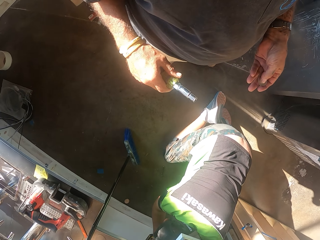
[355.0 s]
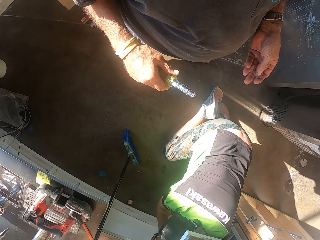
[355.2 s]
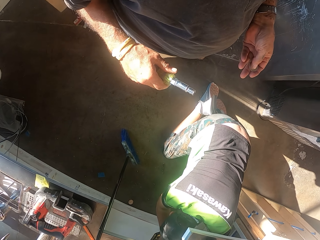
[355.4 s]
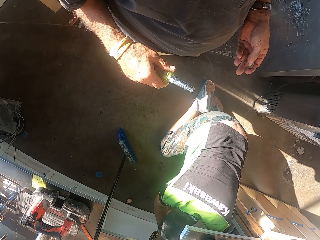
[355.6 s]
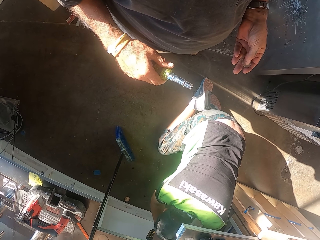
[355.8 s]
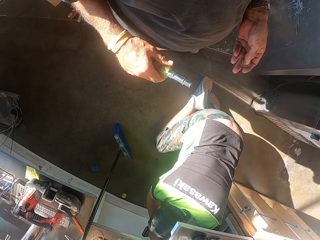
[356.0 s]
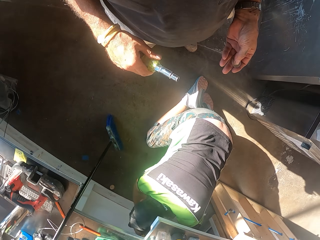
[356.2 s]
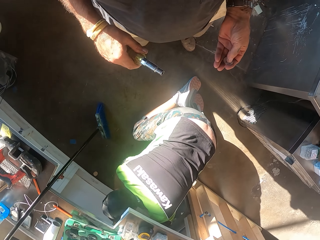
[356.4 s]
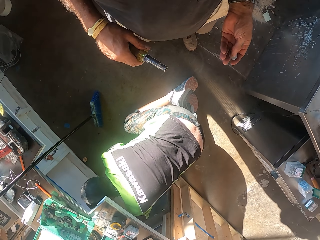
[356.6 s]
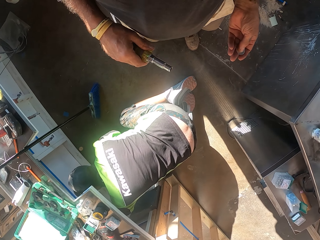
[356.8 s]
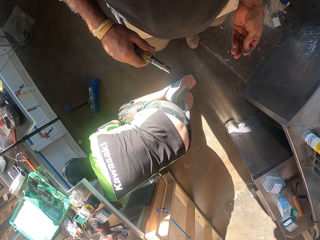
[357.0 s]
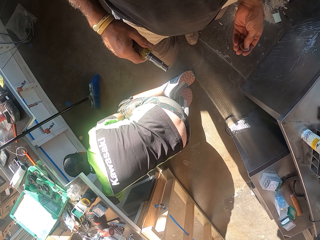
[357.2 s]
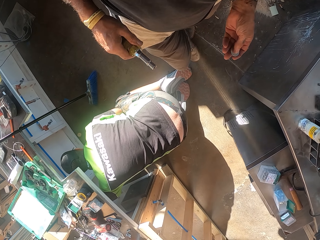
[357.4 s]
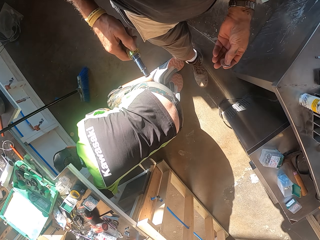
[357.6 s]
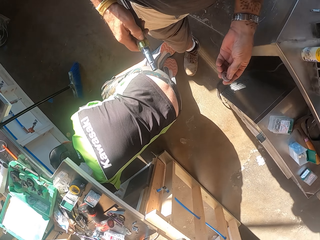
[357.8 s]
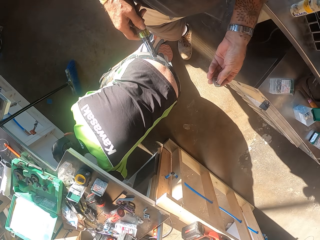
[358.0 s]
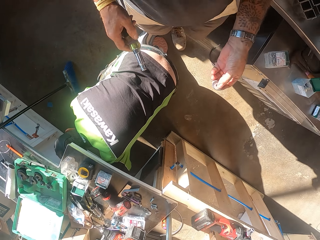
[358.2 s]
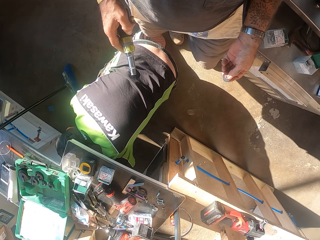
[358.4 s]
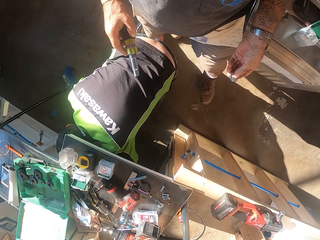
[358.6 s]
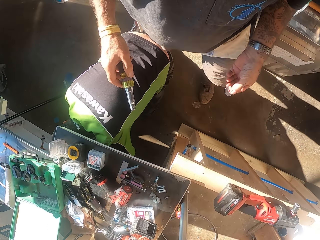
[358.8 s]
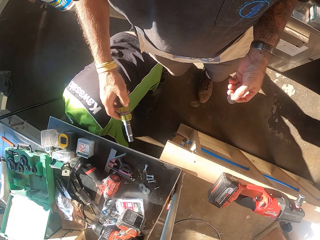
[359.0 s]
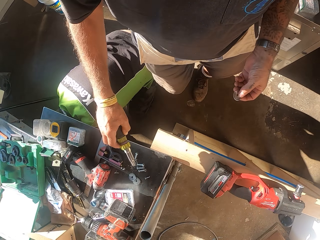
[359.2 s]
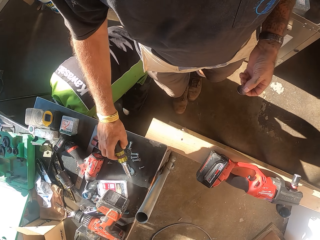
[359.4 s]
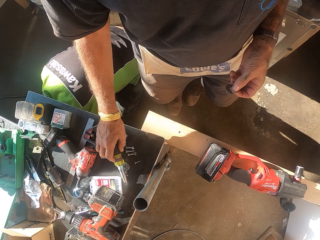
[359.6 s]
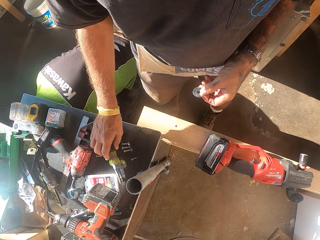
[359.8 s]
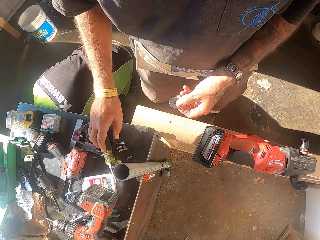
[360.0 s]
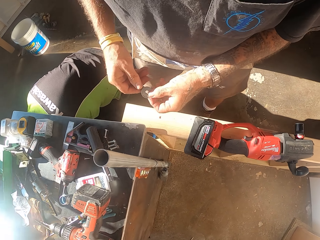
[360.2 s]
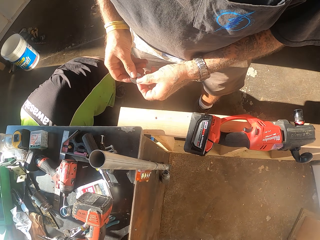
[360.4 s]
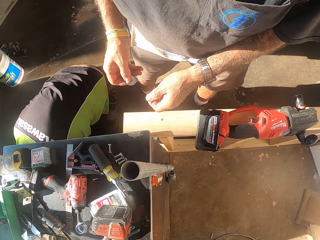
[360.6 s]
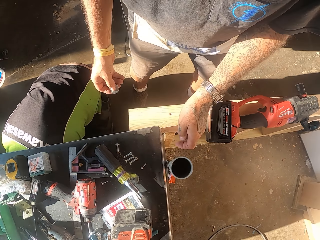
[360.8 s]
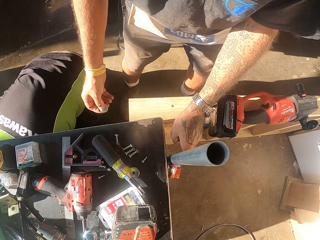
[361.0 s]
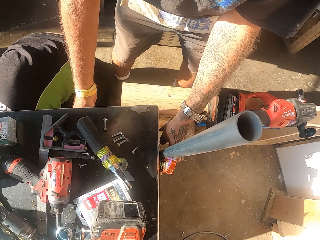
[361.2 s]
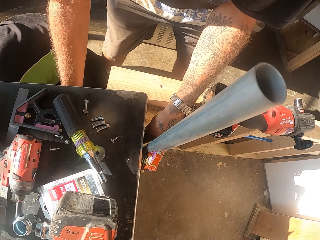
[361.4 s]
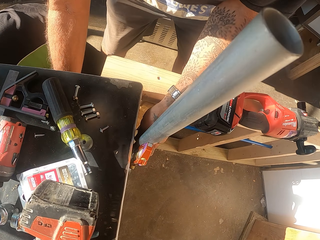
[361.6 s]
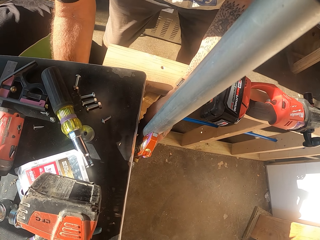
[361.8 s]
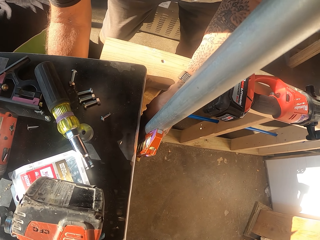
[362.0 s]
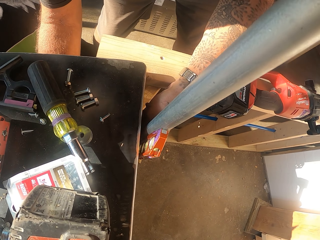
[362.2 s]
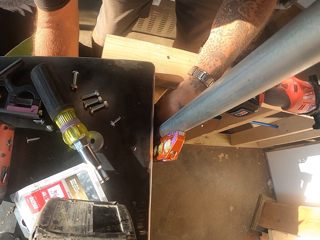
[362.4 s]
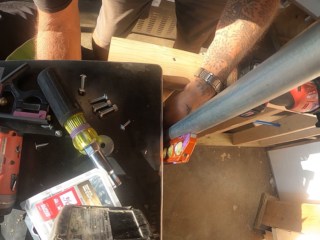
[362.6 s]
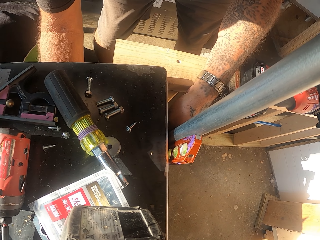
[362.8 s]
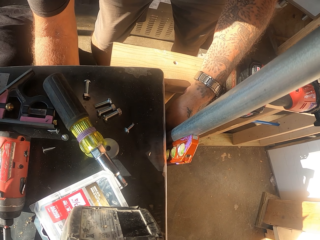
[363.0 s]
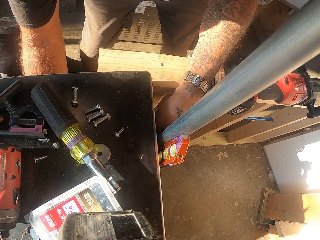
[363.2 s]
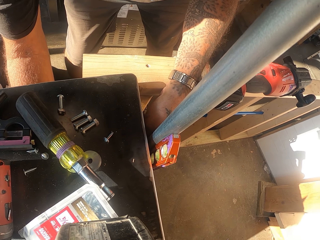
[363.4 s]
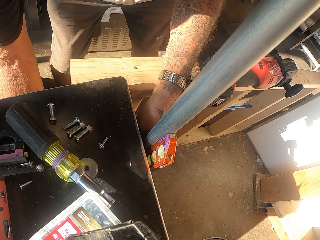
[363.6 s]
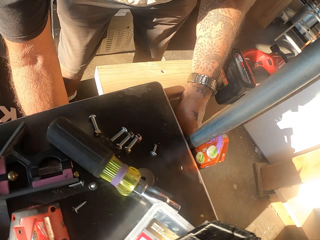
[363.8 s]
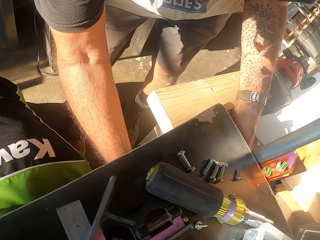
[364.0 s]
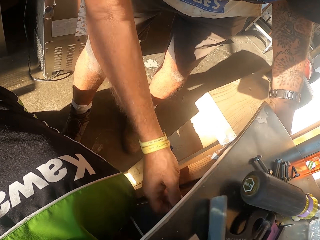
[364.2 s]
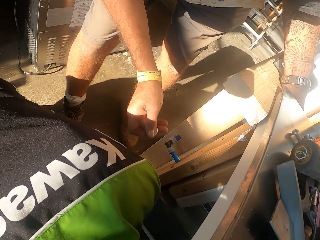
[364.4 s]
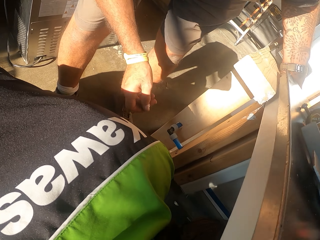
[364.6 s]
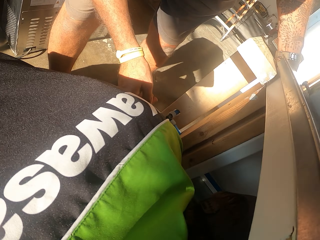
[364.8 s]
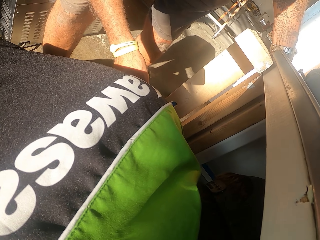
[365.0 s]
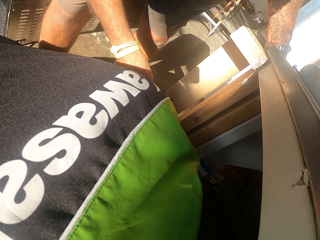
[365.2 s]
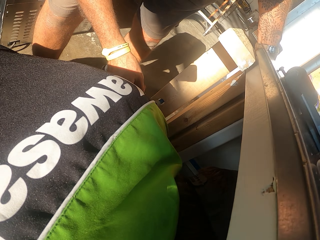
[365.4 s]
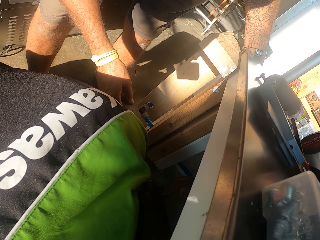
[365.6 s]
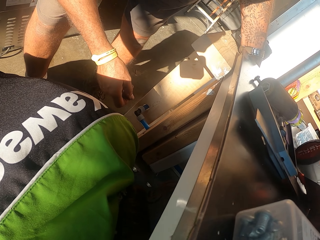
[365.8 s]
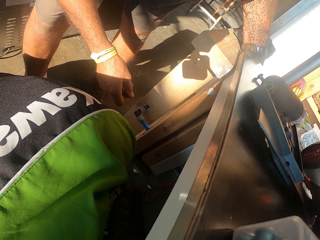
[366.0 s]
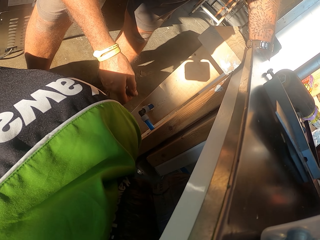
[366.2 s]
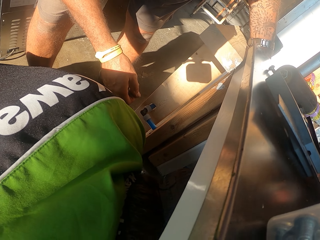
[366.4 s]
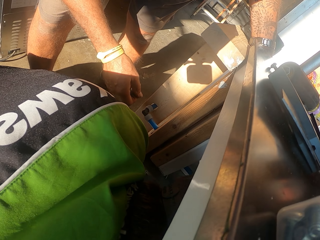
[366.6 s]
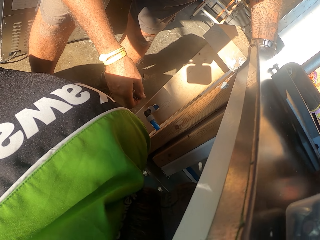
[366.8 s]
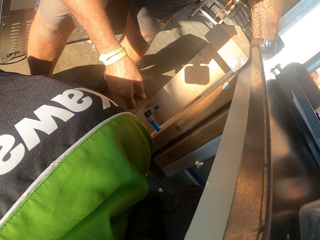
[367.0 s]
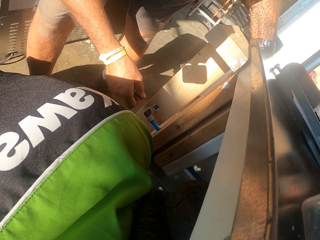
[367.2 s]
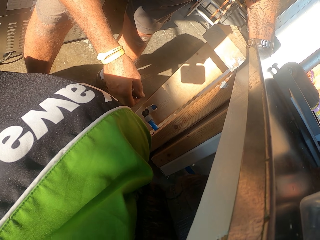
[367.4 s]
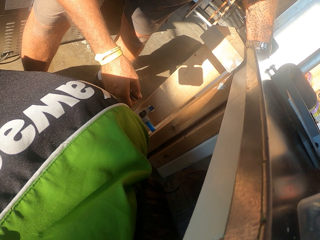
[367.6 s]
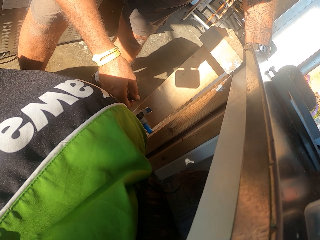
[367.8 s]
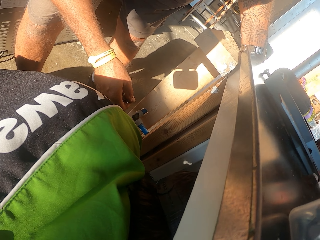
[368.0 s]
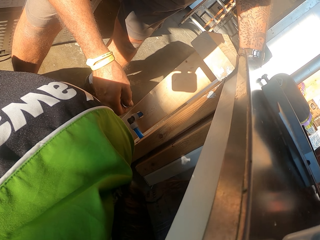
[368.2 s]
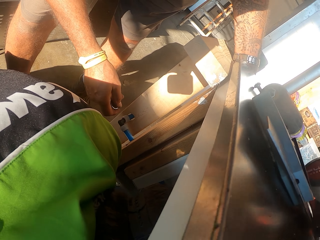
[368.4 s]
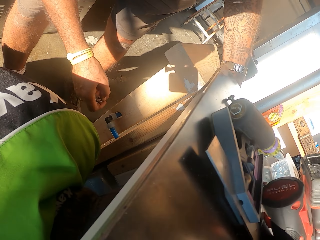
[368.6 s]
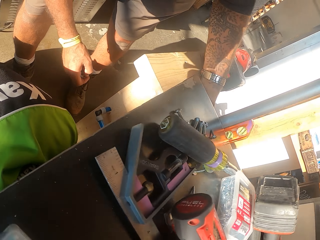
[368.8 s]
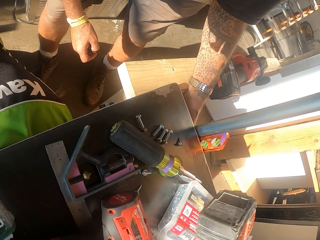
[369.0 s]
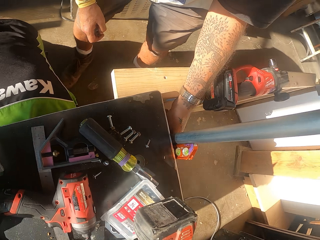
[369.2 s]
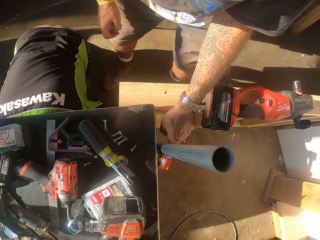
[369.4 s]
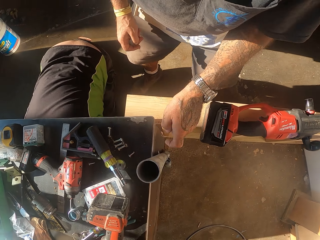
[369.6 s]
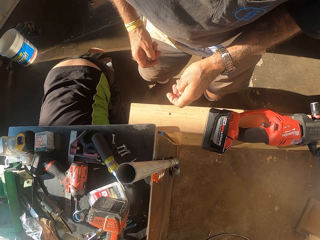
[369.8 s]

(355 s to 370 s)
The camera wearer looks around. They walk in the workshop. They put an electric screwdriver on the counter. They bend down. They do something. They look around.

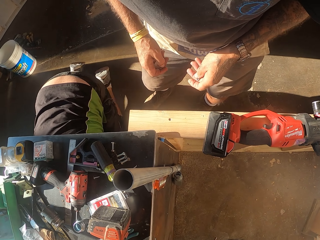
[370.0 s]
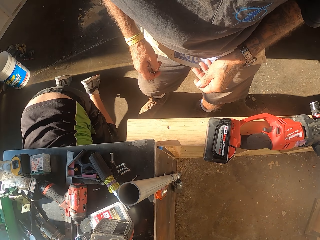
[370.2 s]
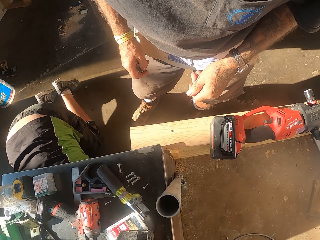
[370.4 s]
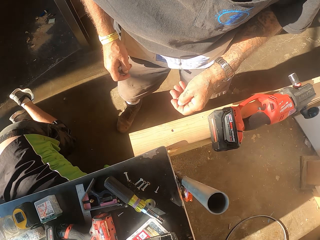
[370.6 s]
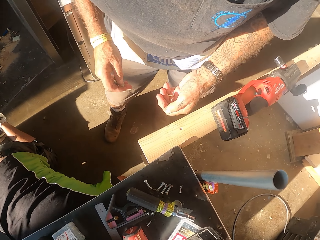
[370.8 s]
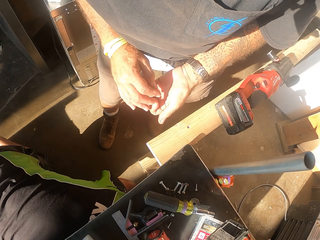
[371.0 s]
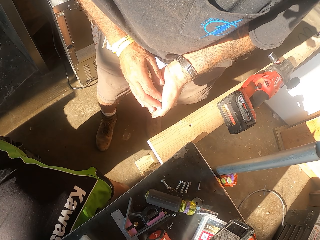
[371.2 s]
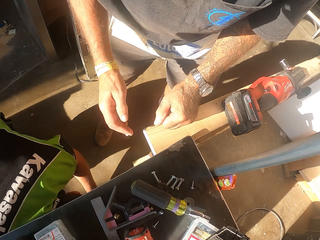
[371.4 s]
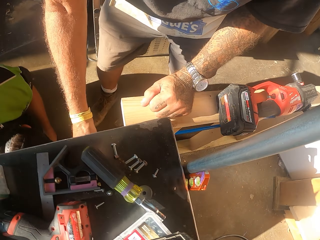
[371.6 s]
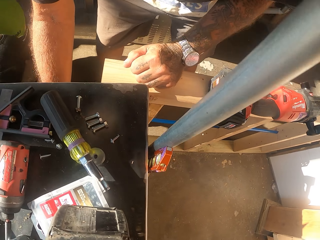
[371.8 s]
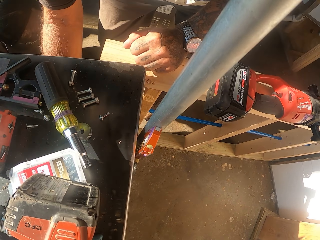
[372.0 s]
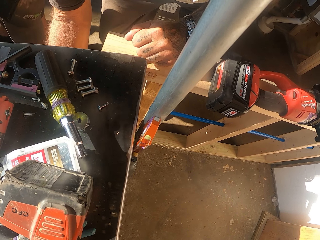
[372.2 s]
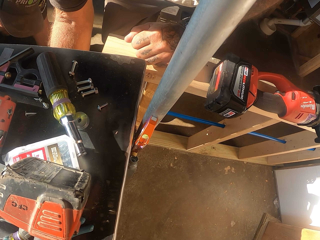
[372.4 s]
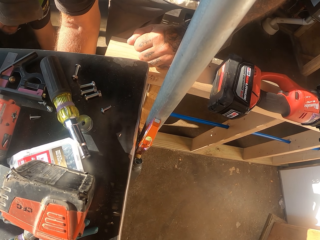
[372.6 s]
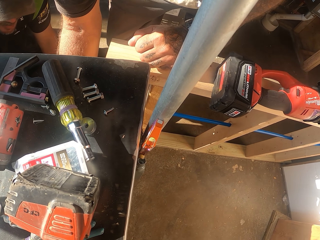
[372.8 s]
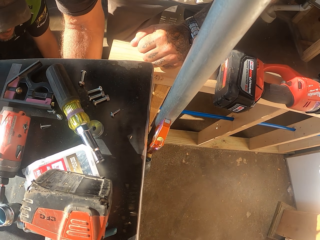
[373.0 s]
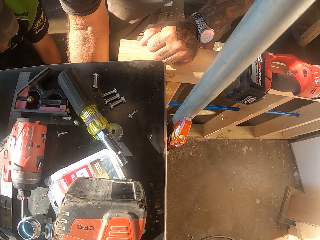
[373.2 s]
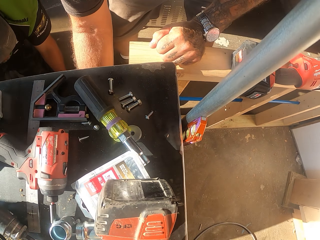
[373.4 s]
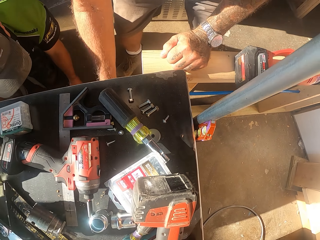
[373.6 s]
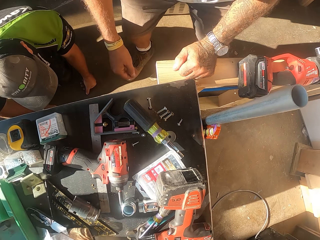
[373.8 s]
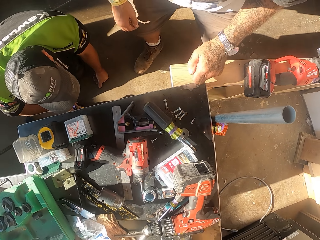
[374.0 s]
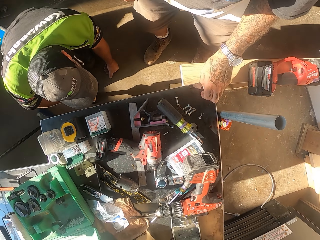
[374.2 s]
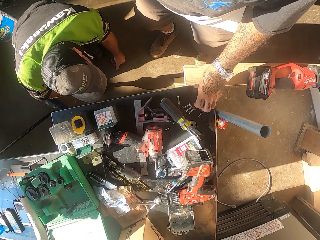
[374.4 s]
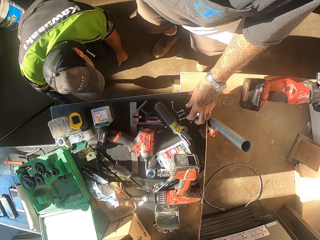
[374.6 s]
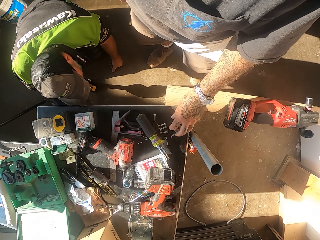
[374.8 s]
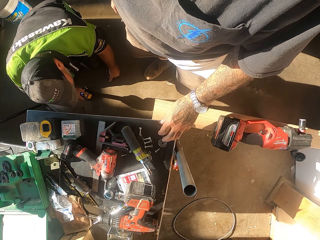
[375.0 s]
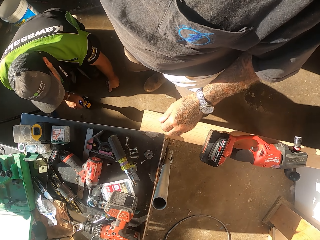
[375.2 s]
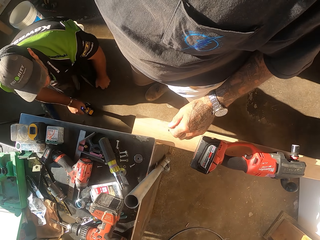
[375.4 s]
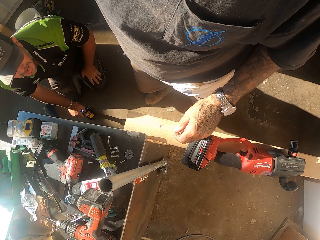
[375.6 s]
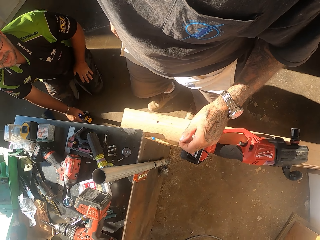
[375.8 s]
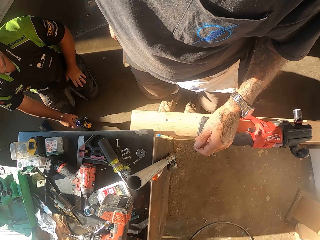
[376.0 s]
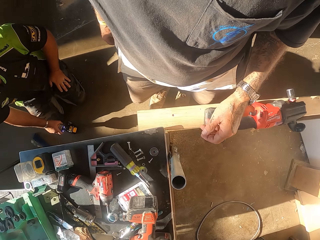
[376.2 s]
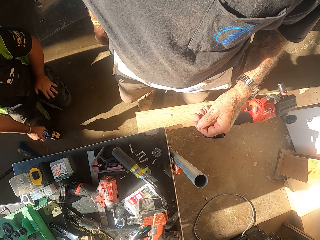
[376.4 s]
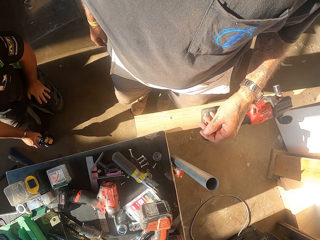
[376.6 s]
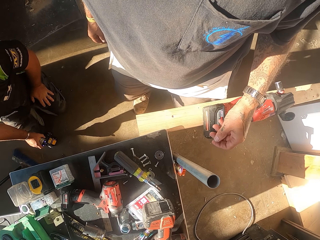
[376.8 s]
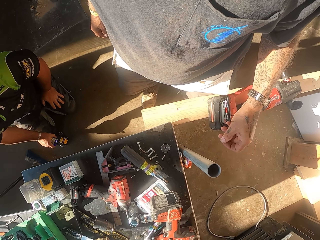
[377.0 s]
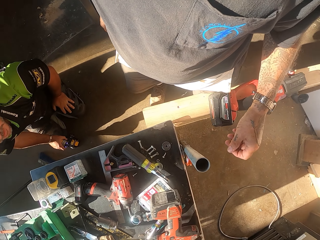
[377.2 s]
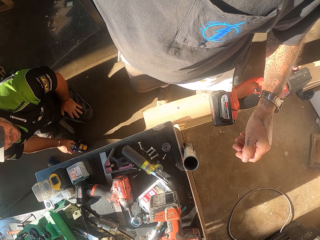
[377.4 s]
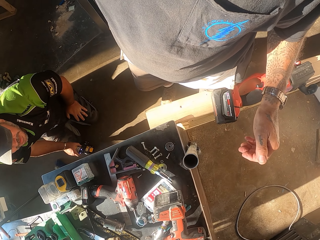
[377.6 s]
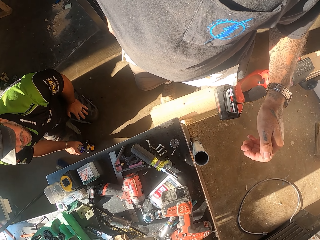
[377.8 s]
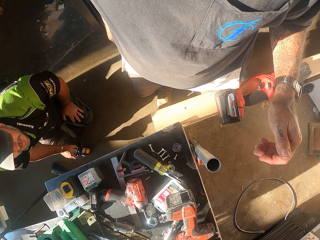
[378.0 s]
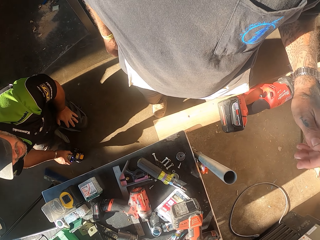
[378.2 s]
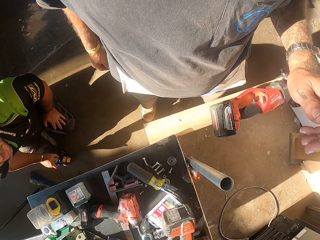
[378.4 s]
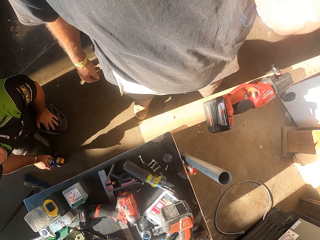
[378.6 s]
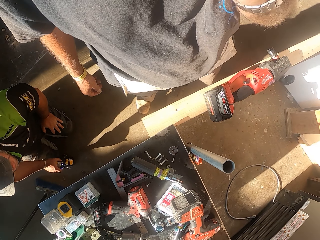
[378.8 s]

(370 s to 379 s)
The camera wearer puts something on the counter.
